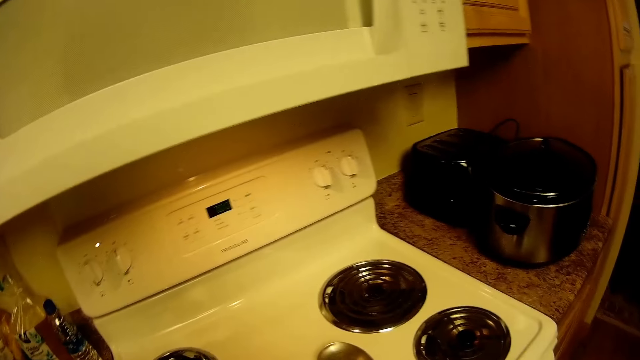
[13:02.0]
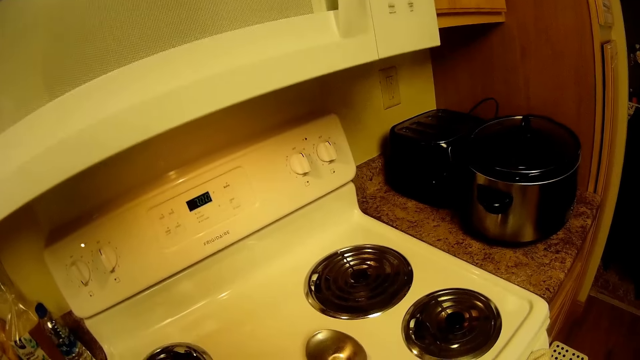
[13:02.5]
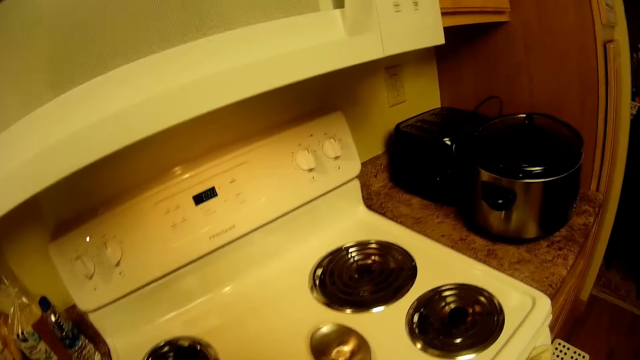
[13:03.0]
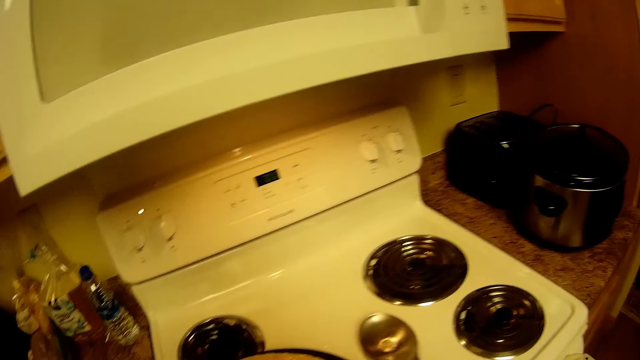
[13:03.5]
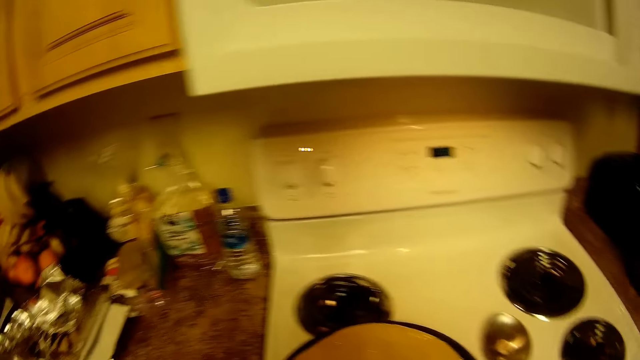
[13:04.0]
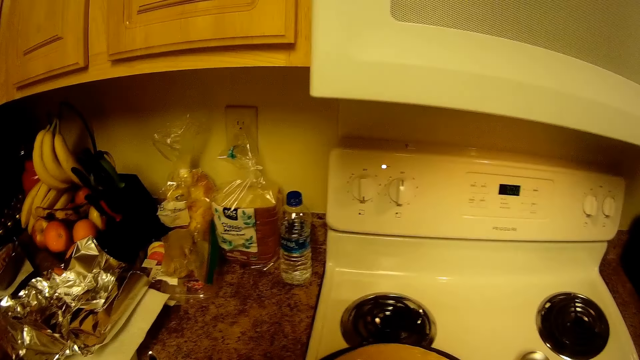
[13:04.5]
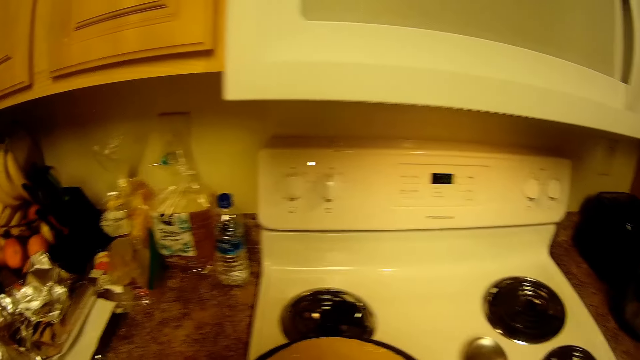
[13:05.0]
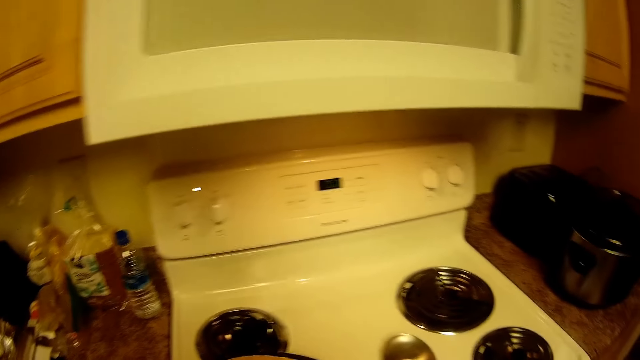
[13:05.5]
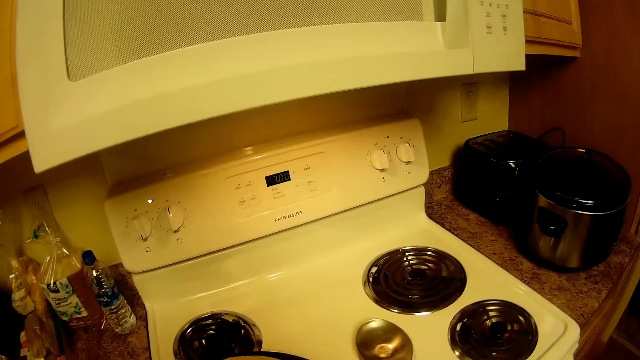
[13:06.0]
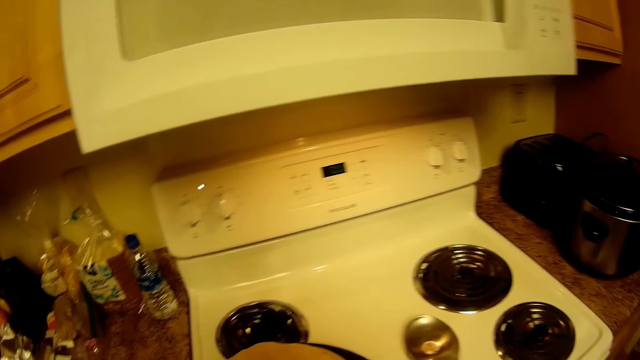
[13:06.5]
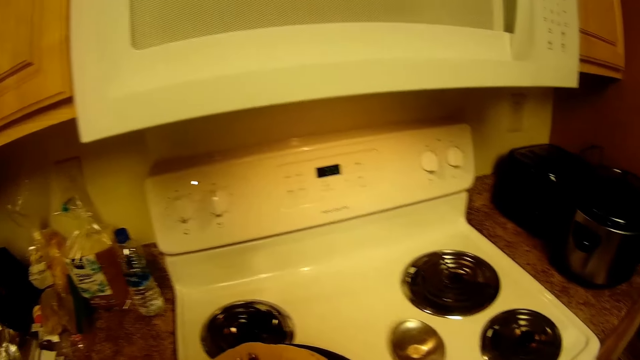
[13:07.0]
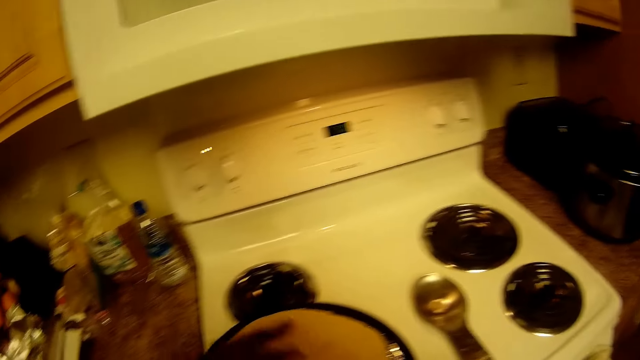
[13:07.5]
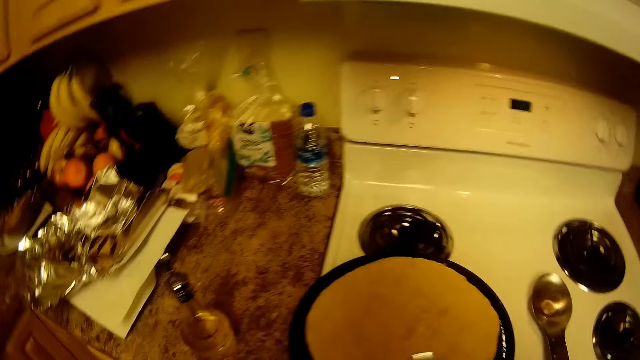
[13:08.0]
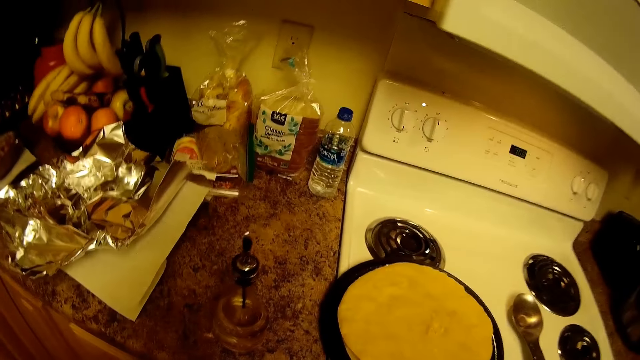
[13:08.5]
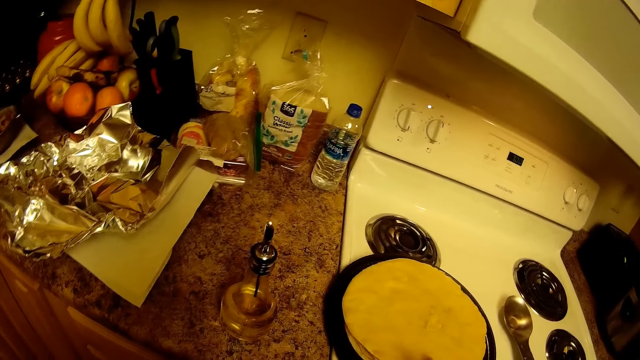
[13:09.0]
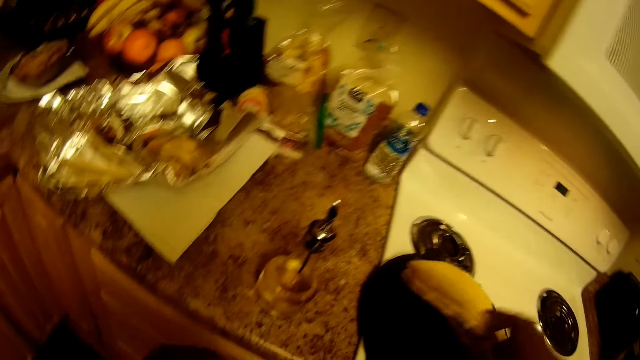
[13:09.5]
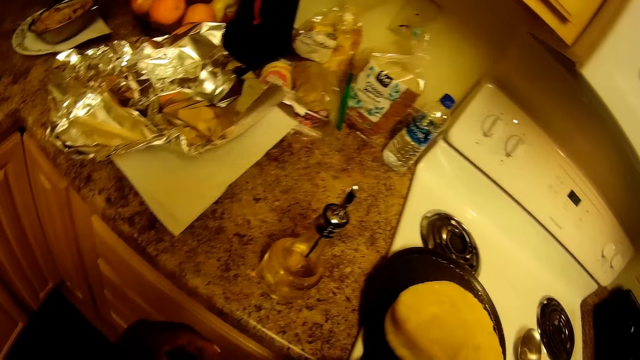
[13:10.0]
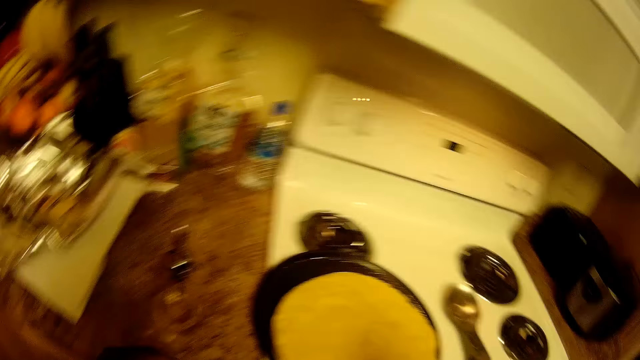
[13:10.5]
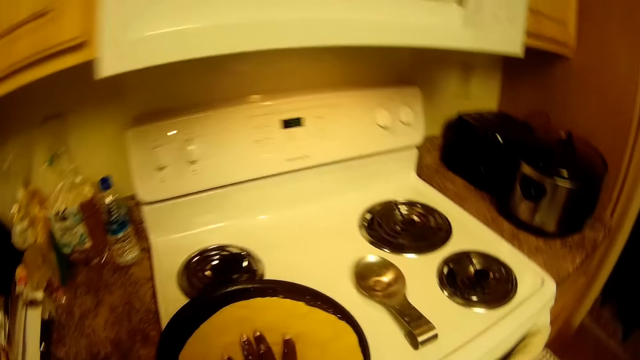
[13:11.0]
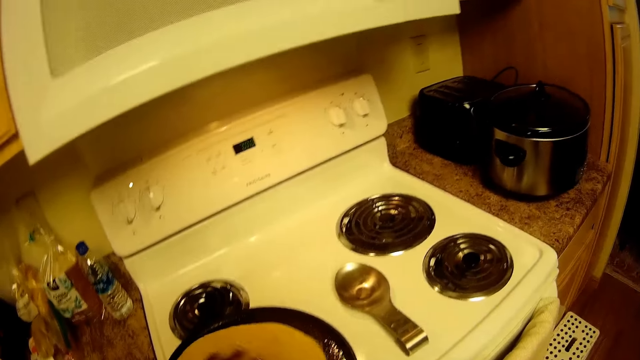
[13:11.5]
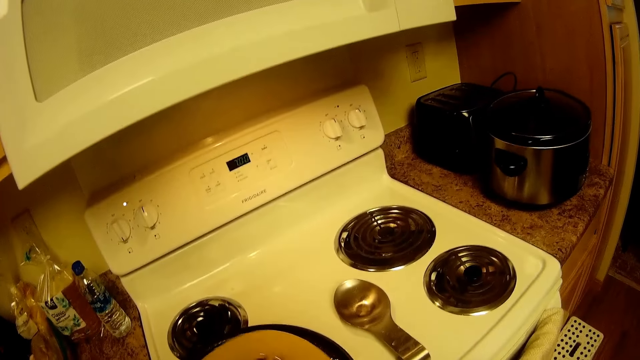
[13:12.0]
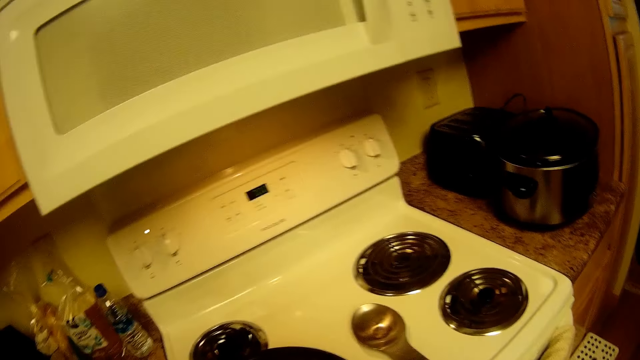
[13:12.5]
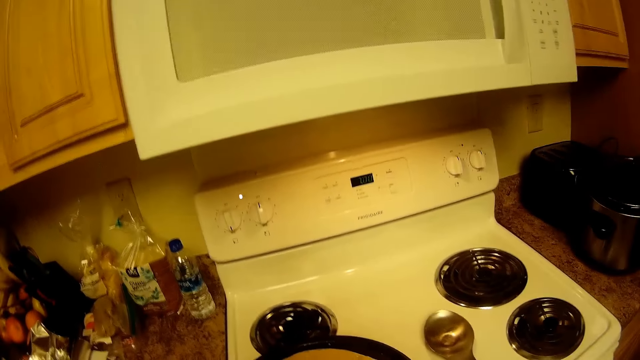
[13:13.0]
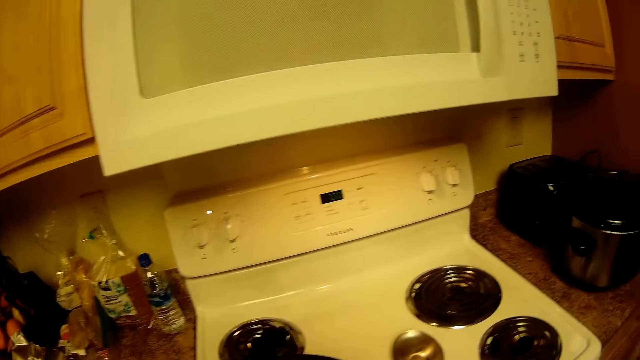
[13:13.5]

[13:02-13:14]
The camera wearer adjusts the pan with dough on the gas cooker with her left hand. She picks up the plain dough in the pan on the gas cooker with her right hand. She adjusts the pan with dough on the gas cooker with her left hand.

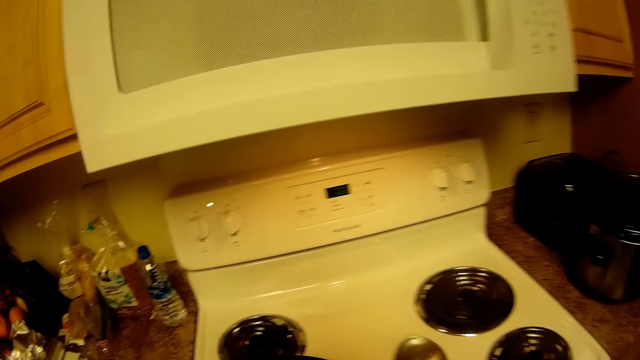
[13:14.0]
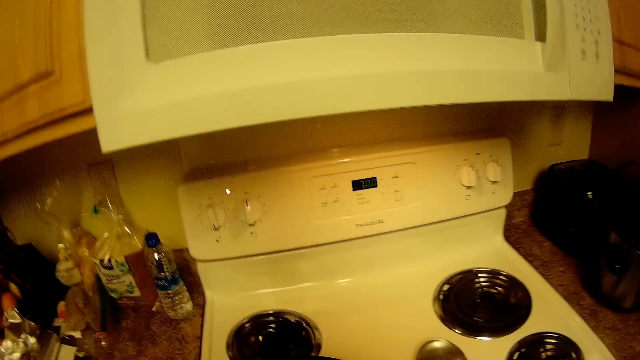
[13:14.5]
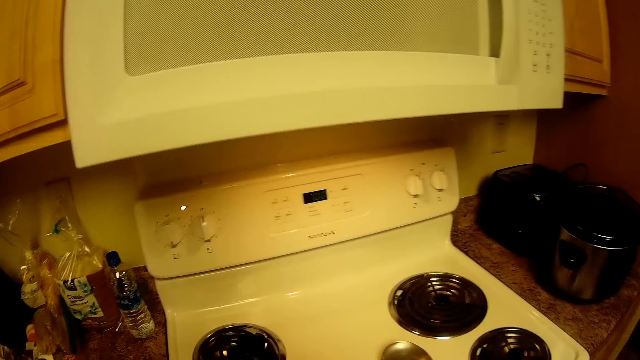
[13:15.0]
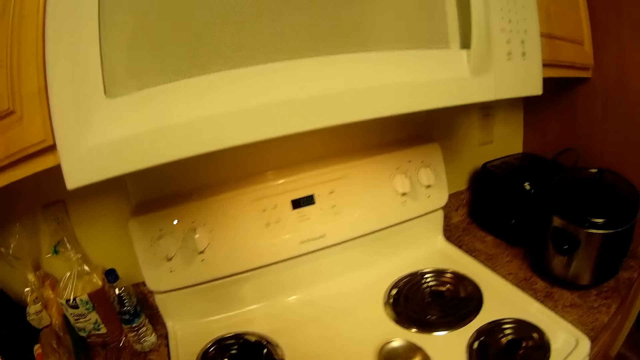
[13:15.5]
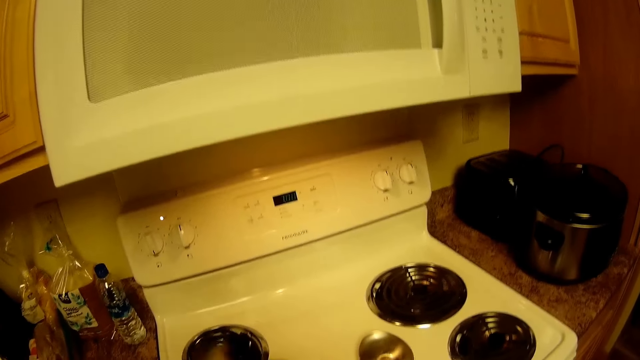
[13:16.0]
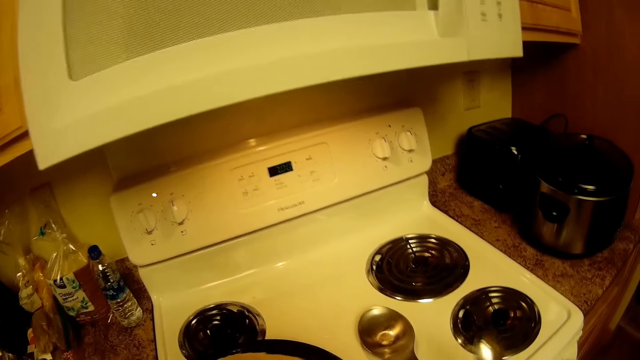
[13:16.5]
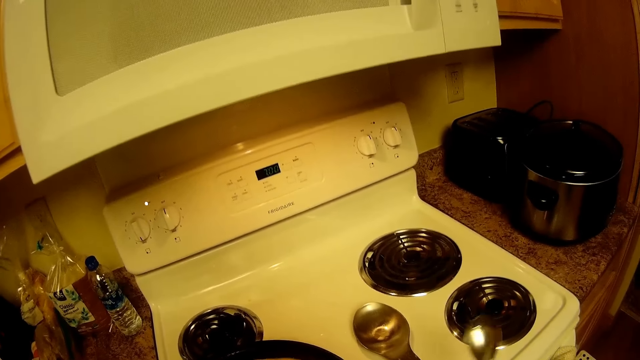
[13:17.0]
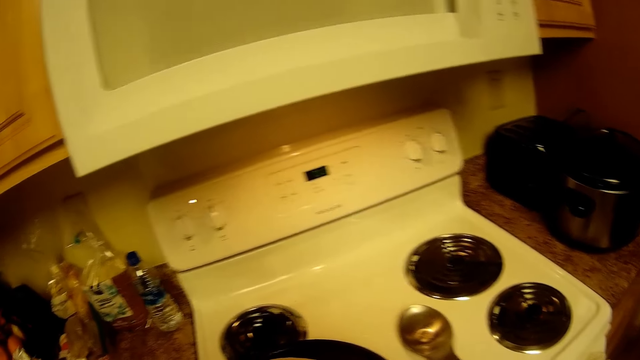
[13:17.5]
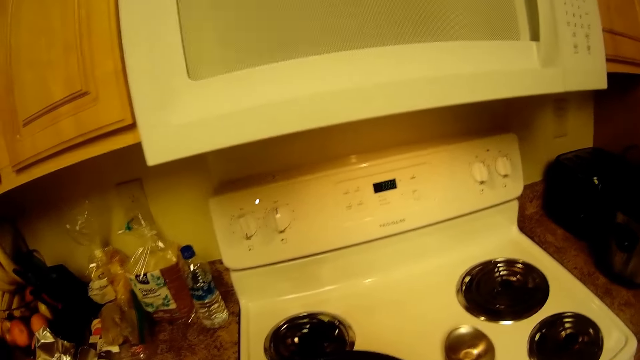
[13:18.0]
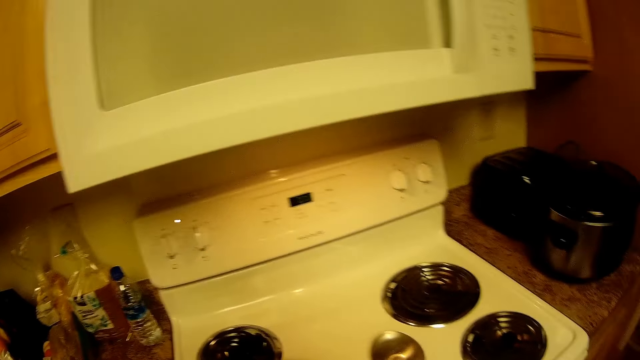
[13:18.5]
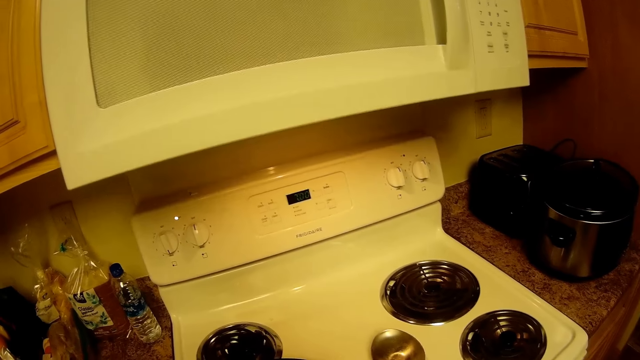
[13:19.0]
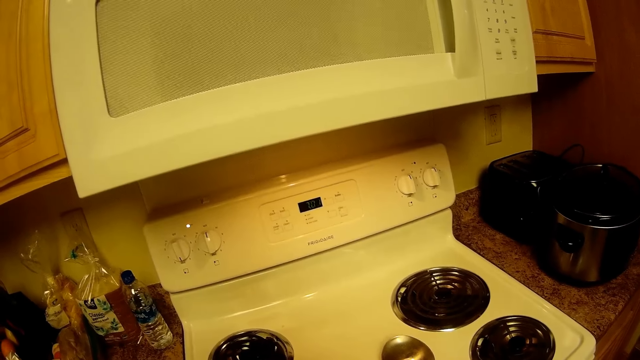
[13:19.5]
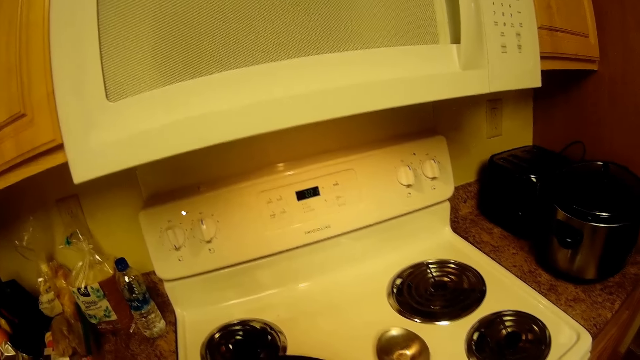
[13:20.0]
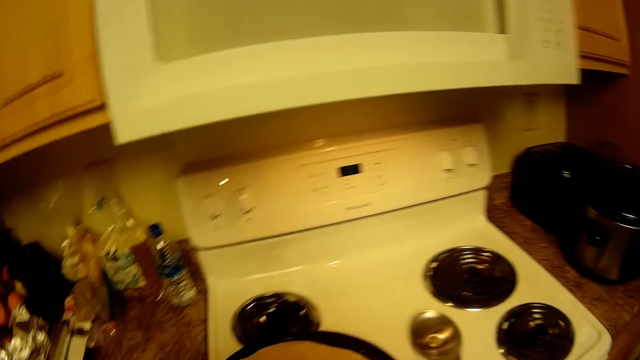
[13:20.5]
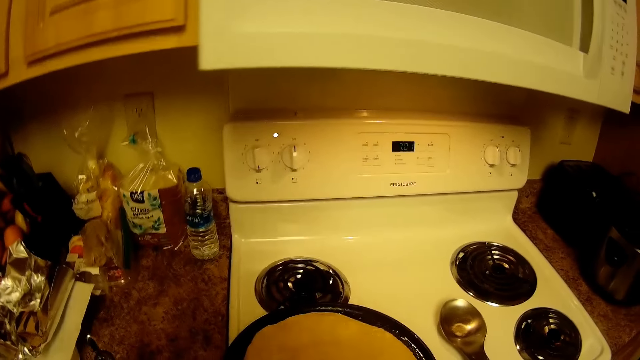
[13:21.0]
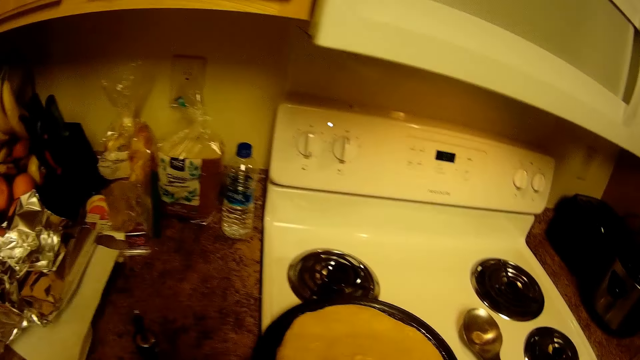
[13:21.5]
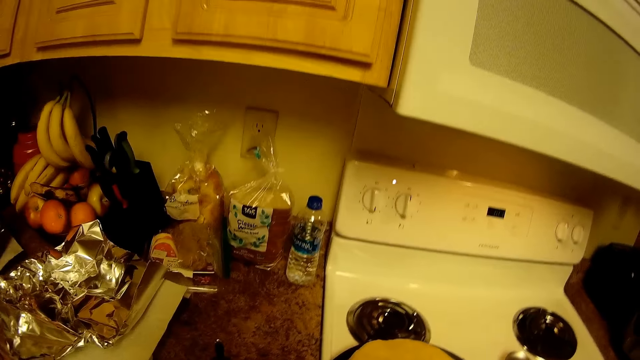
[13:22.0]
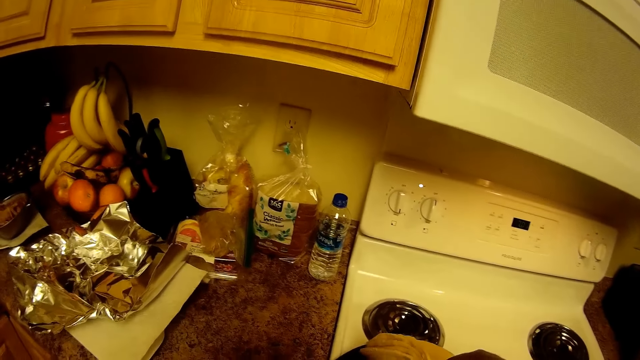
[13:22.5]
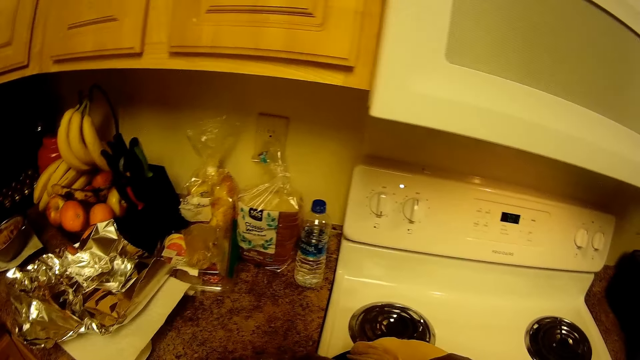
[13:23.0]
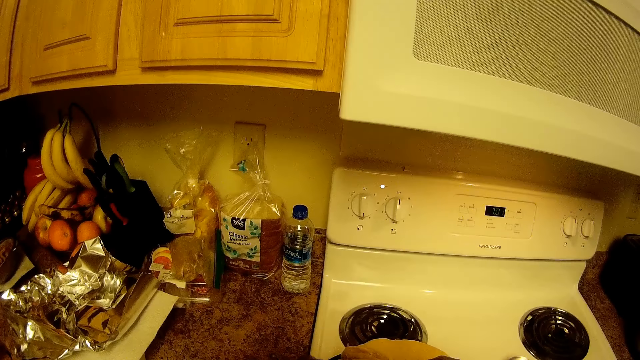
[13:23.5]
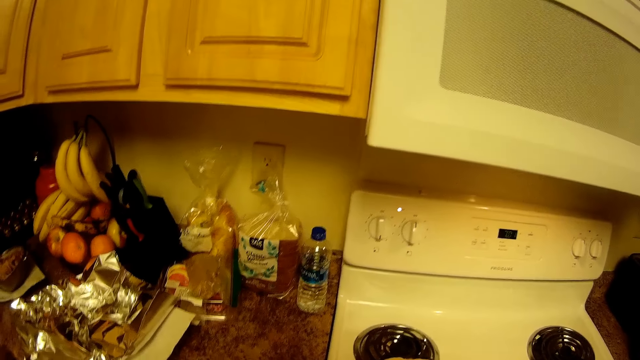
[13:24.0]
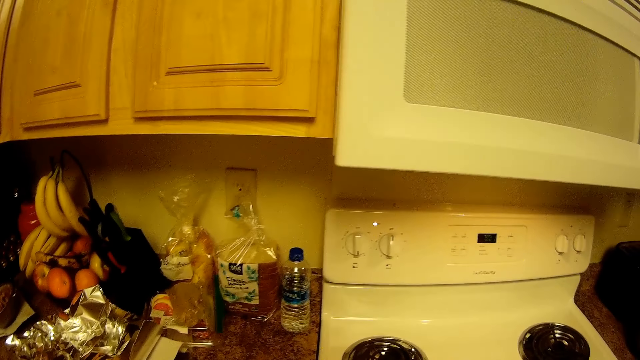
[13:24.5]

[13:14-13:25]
The camera wearer grabs the spoon from the bowl on the gas cooker with her right hand. She picks up the dough in the pan on the gas cooker with her right hand.
